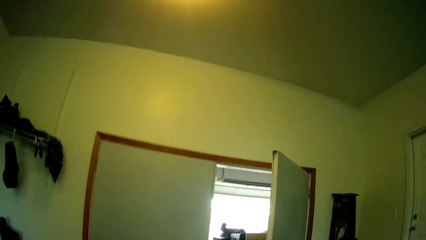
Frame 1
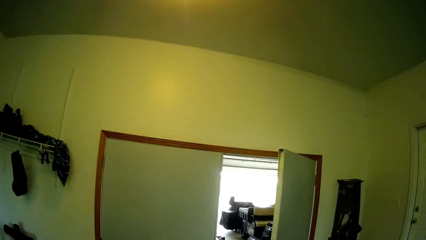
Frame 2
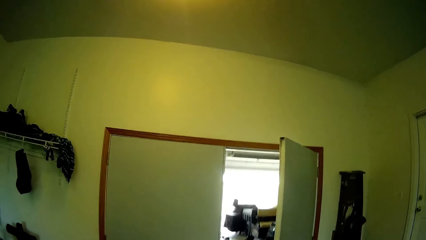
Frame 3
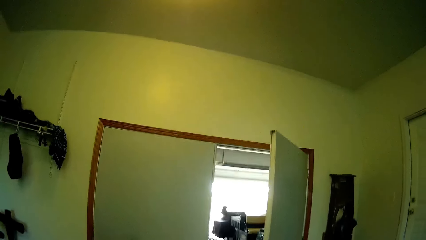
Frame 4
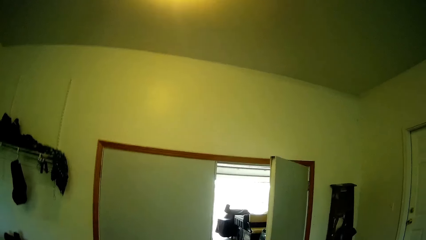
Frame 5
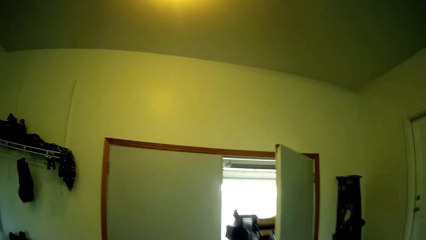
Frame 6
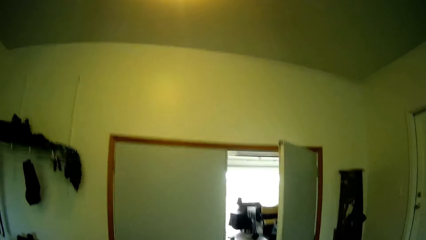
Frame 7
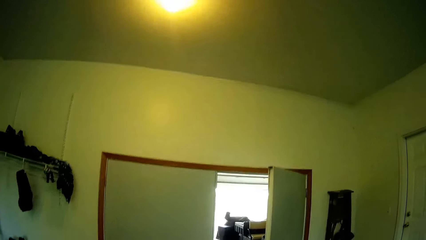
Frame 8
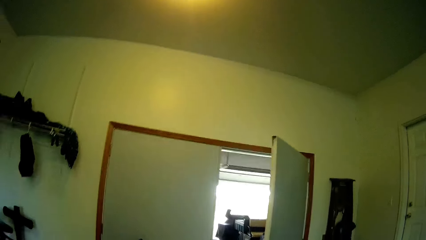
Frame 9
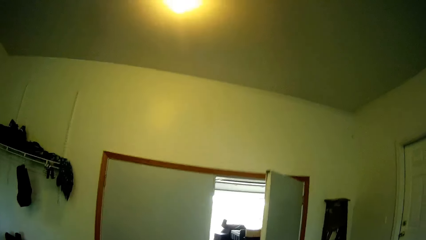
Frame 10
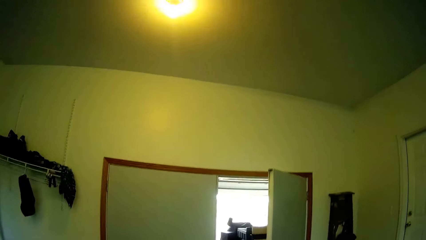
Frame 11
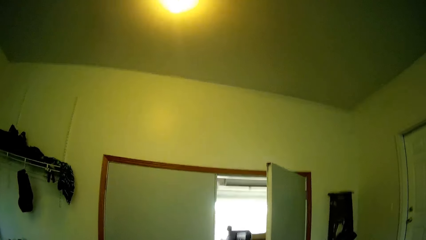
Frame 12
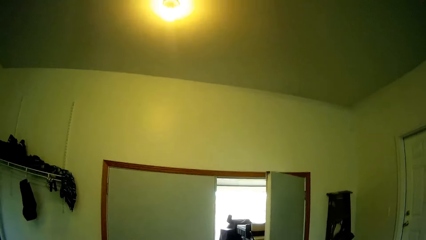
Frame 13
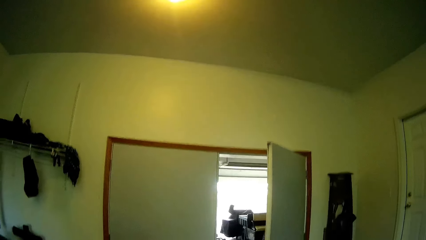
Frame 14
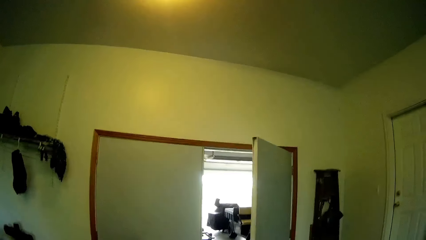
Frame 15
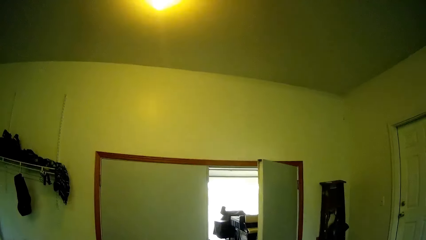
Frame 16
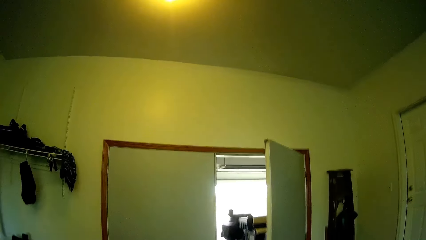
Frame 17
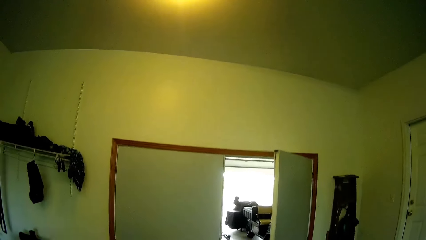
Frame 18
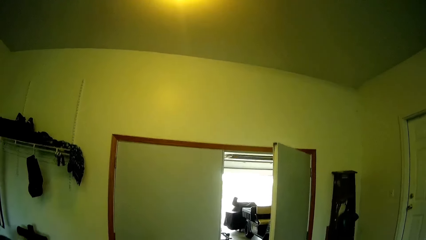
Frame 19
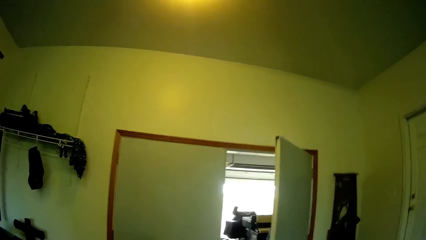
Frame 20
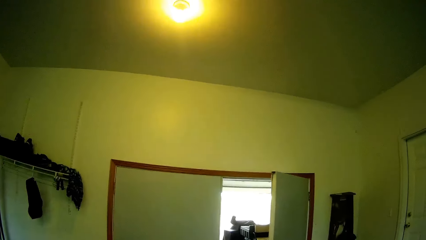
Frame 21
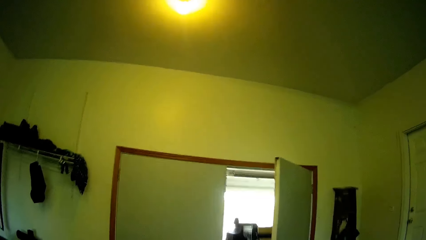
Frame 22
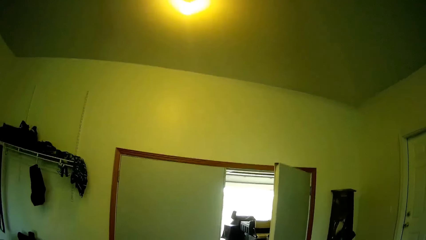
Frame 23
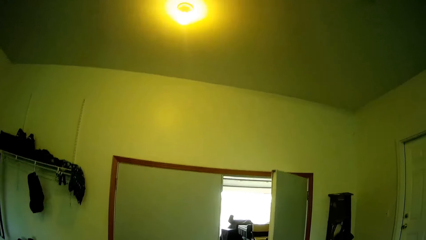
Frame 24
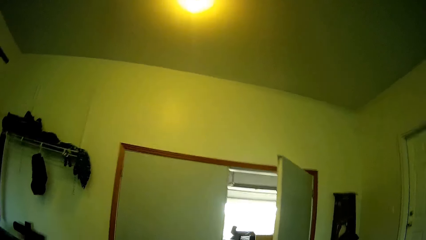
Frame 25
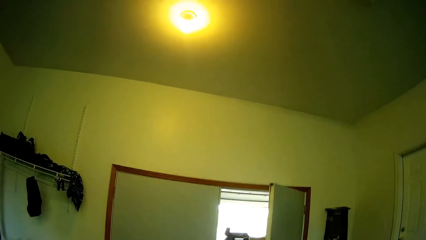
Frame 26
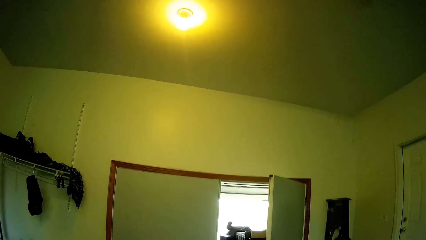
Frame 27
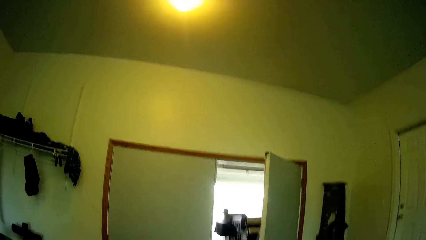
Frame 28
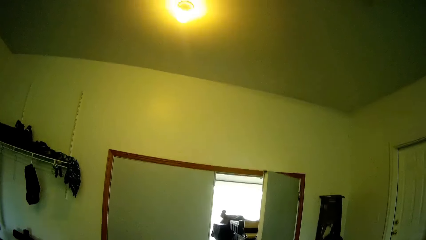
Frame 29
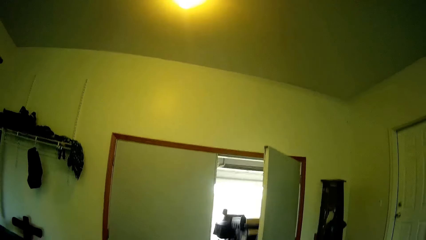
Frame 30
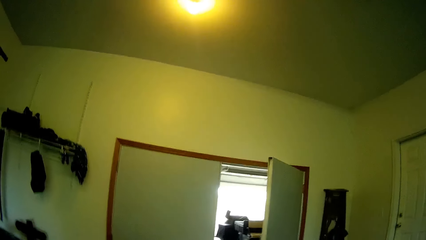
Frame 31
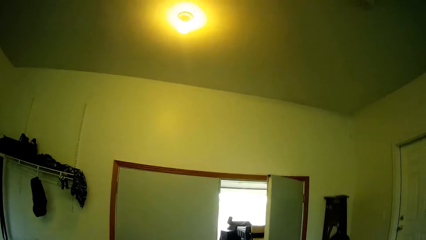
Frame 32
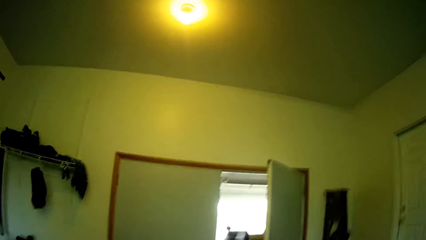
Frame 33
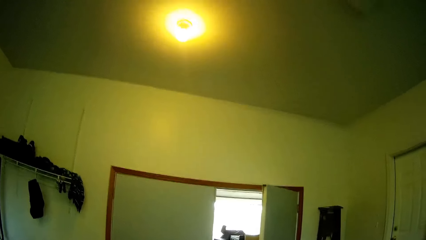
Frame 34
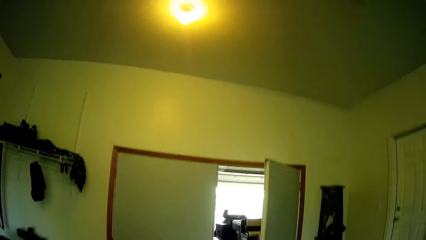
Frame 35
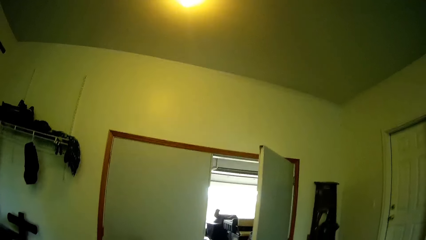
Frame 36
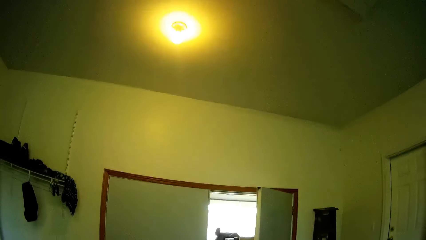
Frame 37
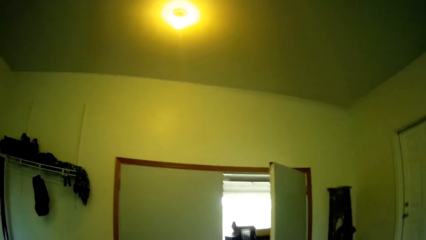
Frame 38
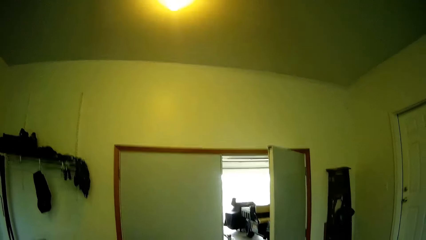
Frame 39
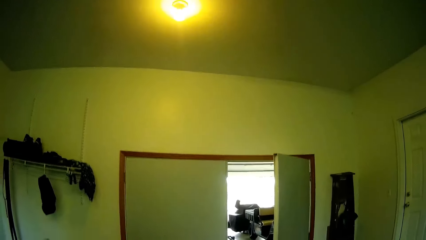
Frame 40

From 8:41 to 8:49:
The camera wearer exercises.

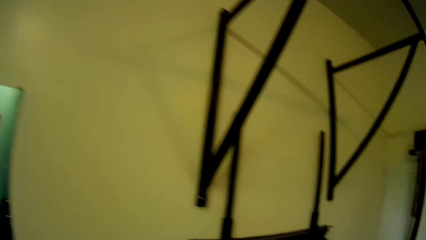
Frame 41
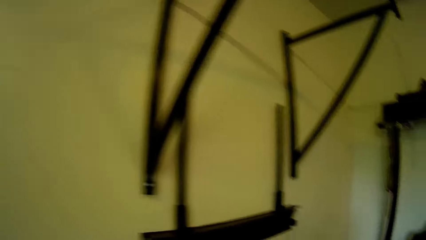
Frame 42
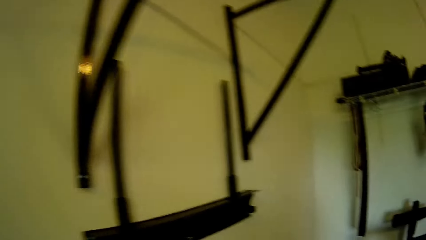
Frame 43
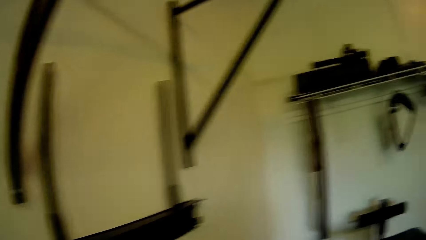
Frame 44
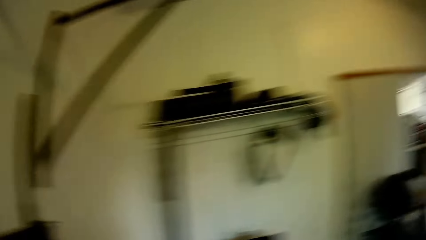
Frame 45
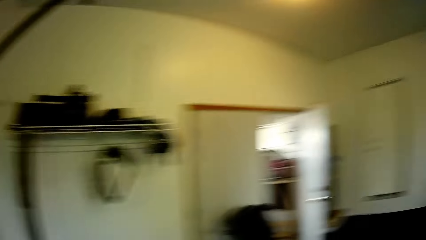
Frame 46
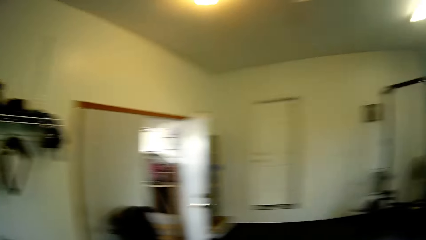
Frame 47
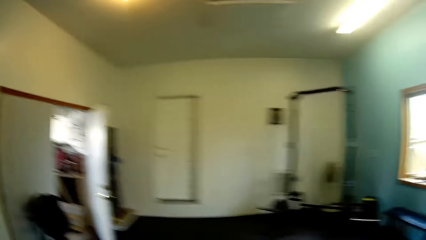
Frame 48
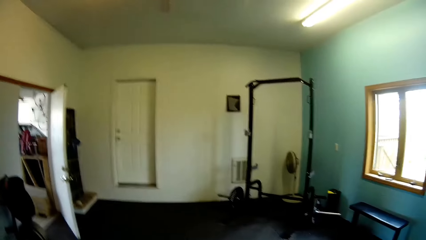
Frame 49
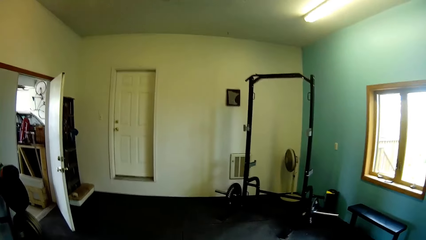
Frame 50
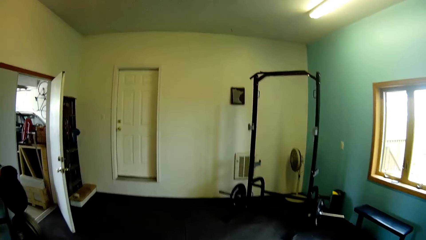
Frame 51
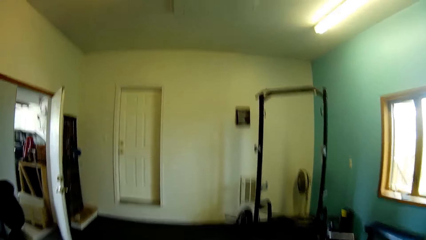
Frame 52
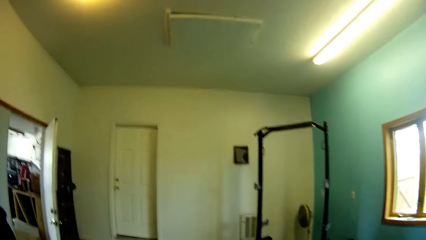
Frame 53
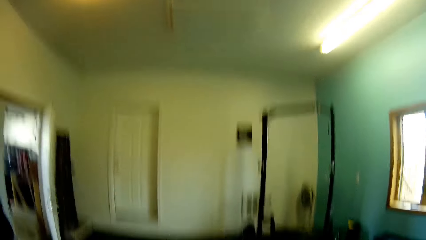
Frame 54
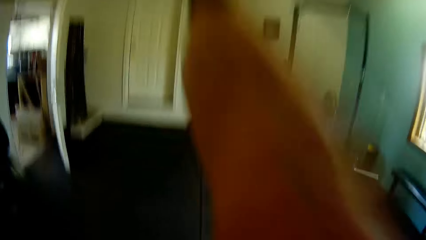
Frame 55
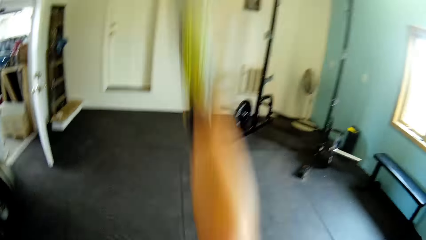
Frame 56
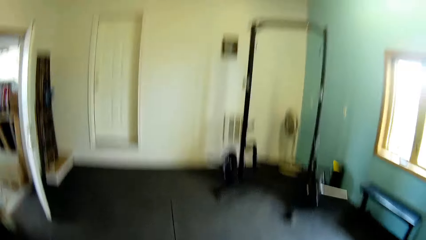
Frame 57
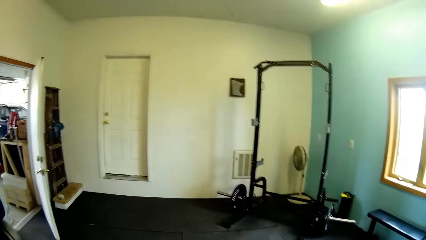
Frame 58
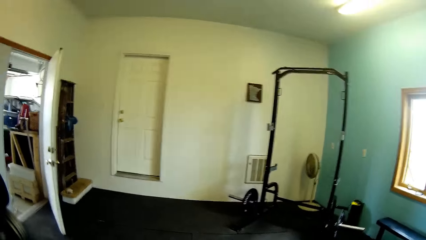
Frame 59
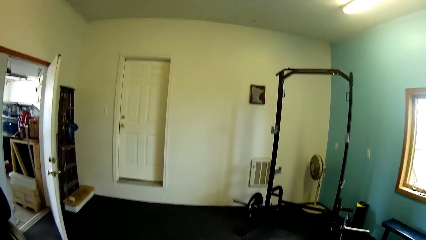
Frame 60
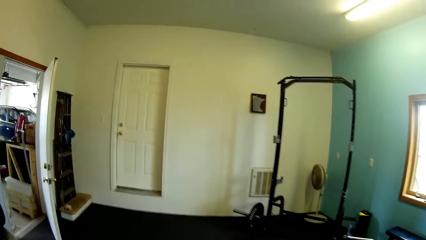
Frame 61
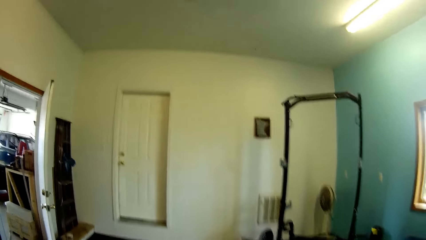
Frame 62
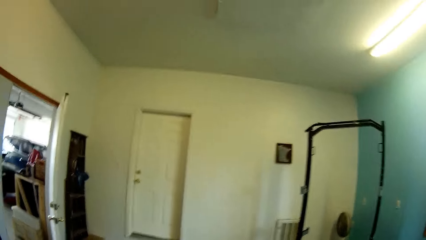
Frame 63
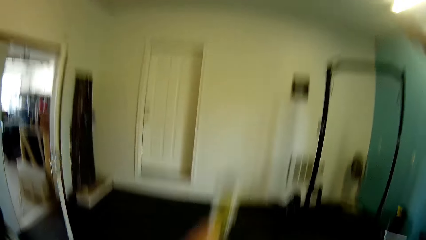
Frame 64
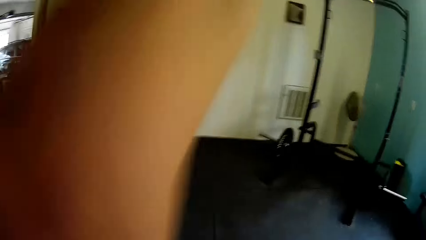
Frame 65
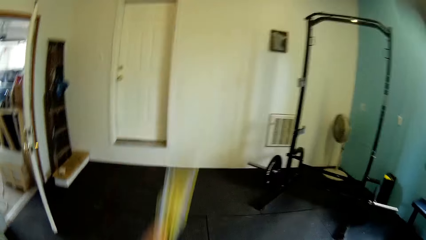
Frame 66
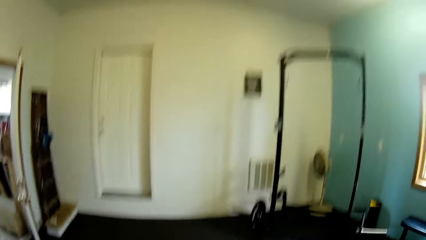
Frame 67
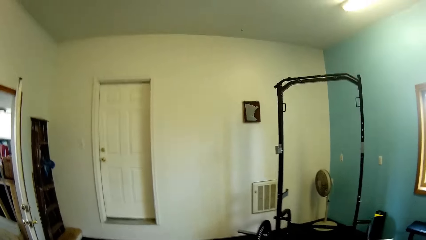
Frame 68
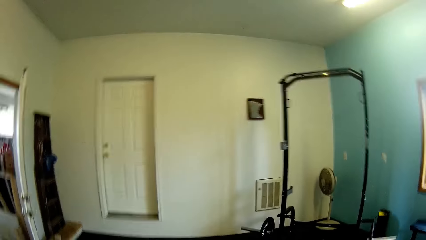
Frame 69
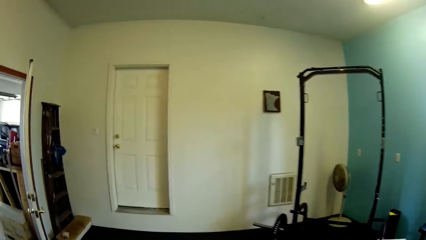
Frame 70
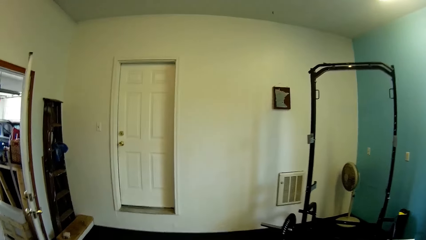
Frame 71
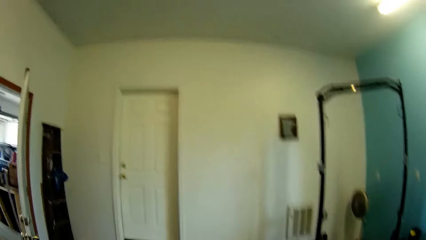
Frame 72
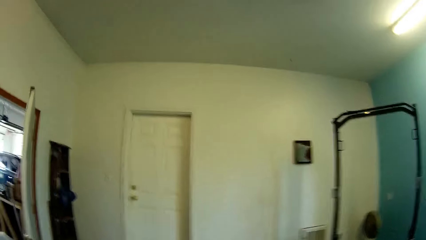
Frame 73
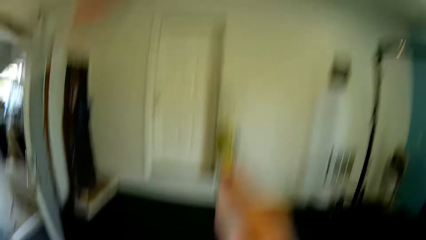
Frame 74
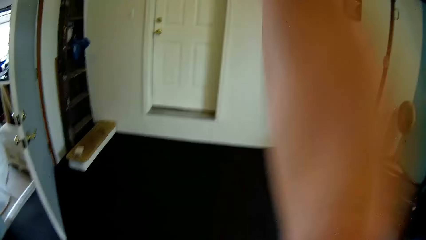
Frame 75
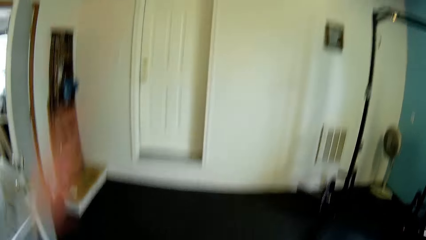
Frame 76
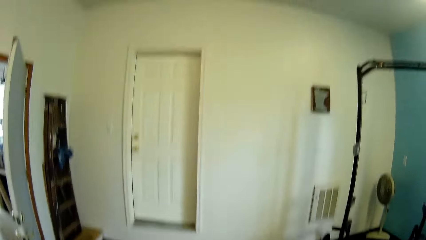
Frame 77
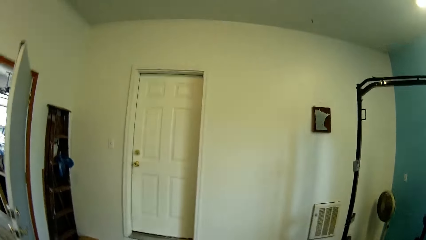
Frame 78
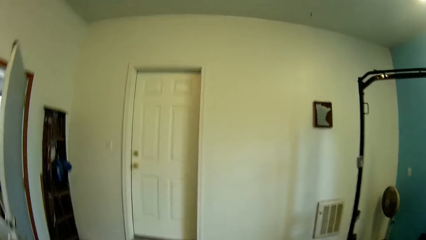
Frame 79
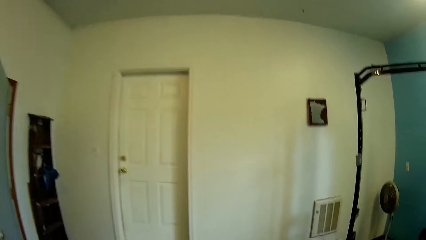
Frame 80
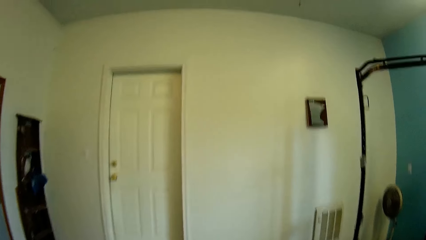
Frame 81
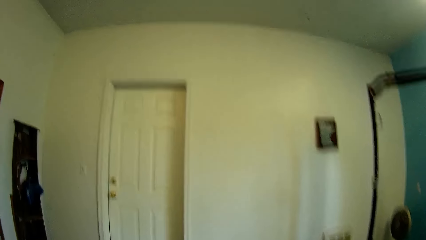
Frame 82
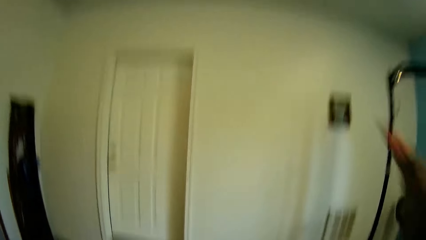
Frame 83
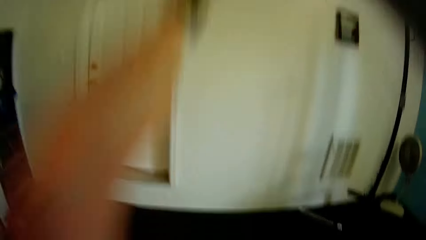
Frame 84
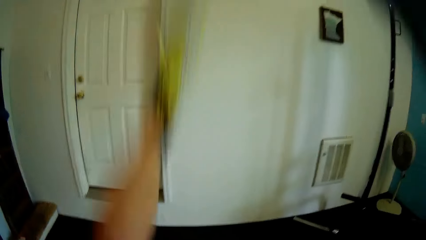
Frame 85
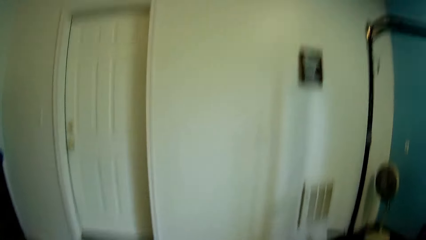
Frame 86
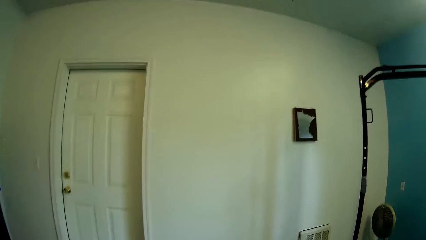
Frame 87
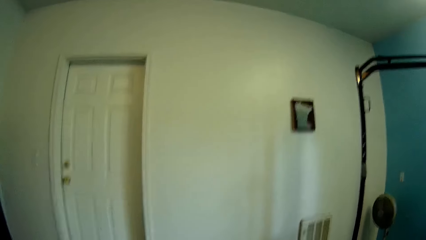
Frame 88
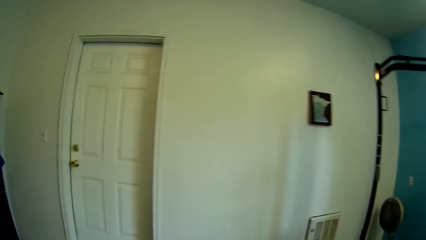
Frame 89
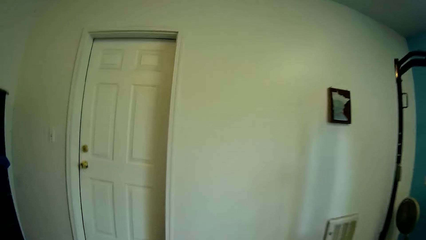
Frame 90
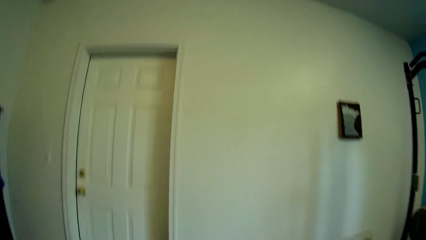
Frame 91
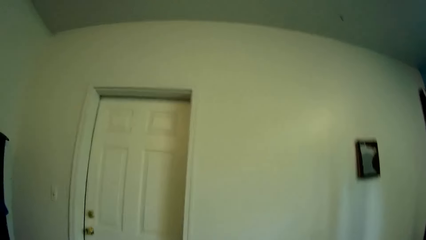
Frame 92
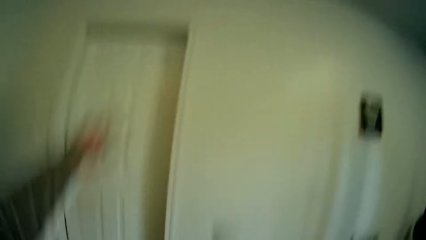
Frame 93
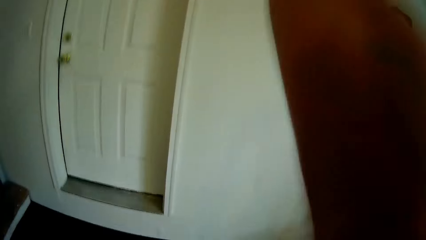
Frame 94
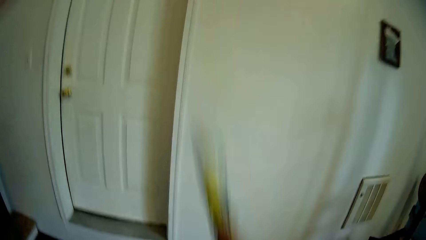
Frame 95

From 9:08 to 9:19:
The camera wearer looks round the room. He lifts his hands up.
